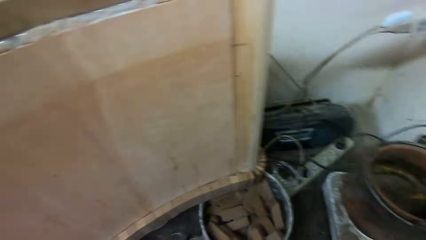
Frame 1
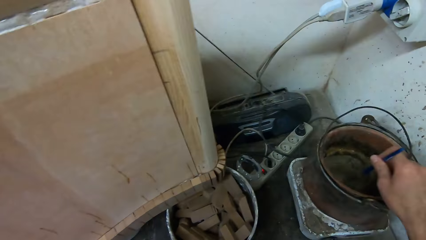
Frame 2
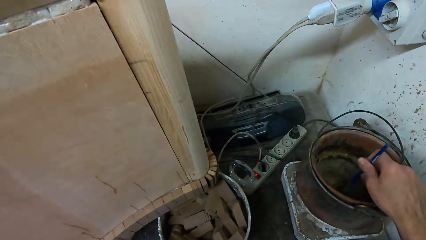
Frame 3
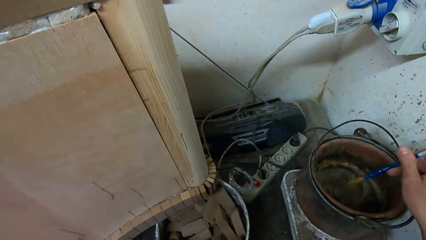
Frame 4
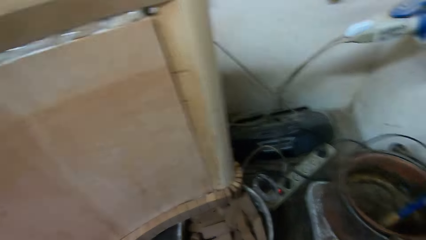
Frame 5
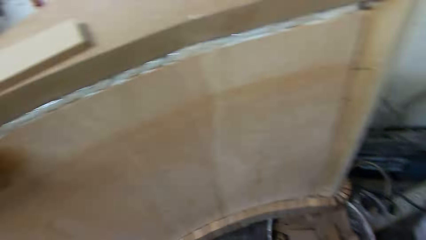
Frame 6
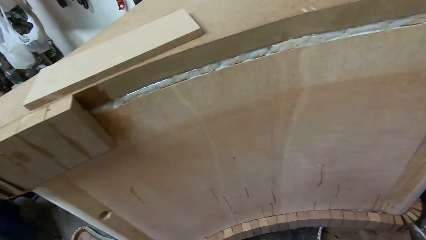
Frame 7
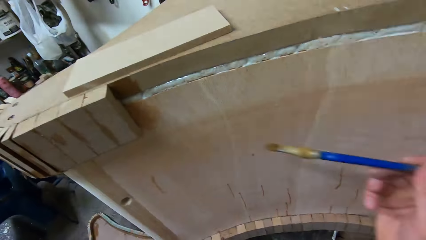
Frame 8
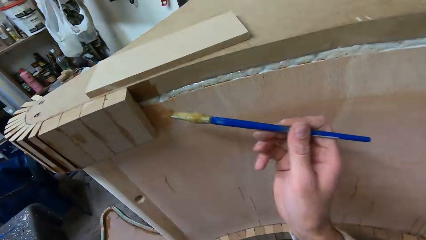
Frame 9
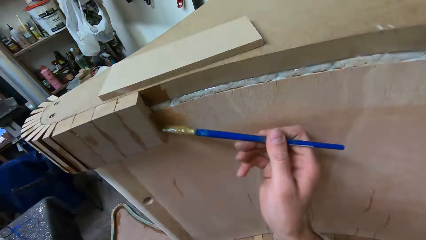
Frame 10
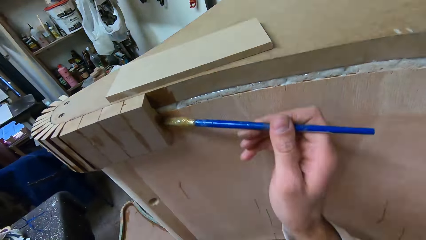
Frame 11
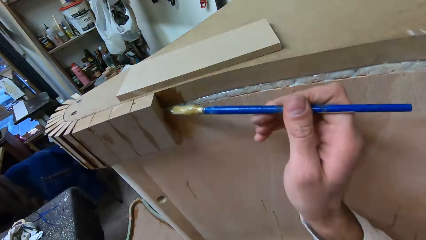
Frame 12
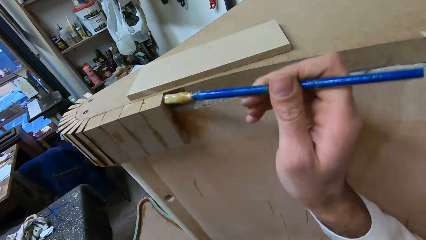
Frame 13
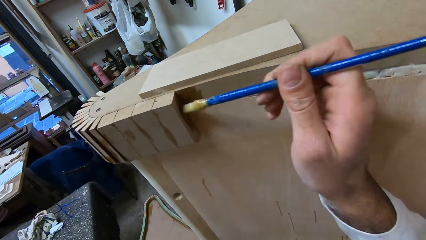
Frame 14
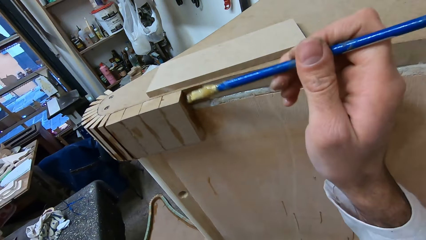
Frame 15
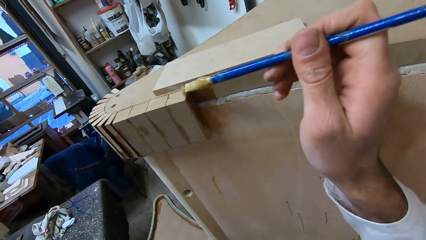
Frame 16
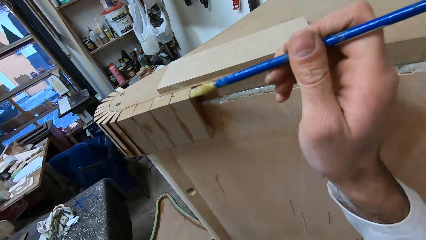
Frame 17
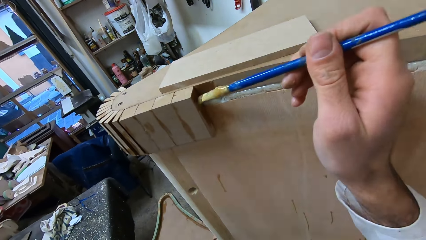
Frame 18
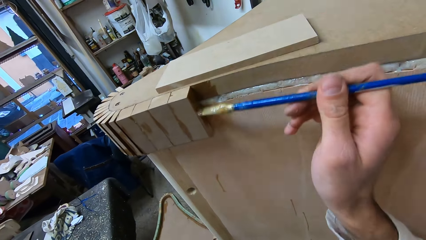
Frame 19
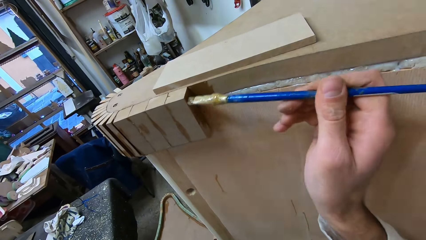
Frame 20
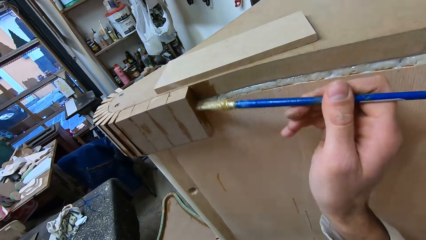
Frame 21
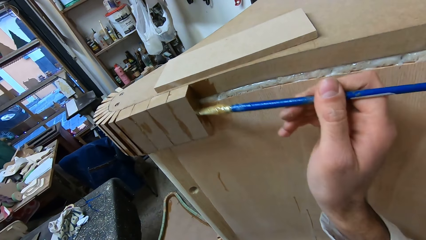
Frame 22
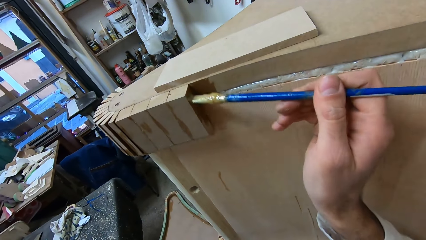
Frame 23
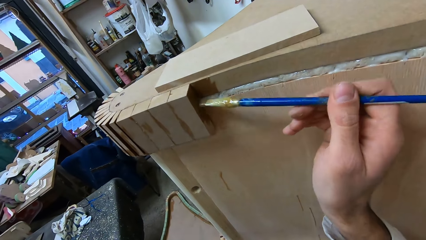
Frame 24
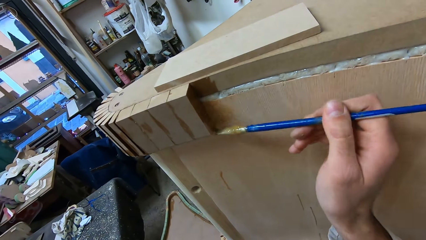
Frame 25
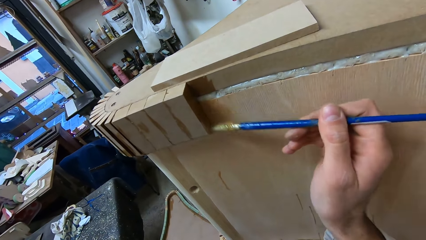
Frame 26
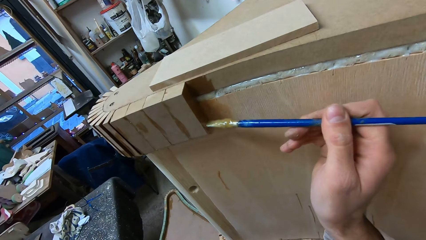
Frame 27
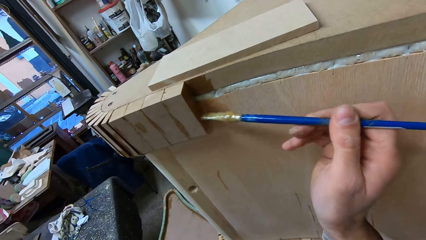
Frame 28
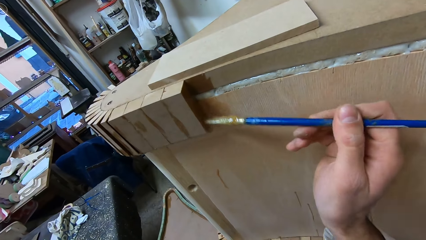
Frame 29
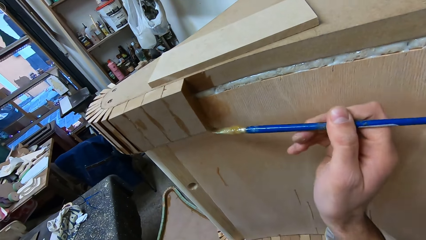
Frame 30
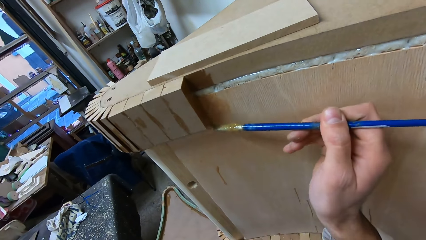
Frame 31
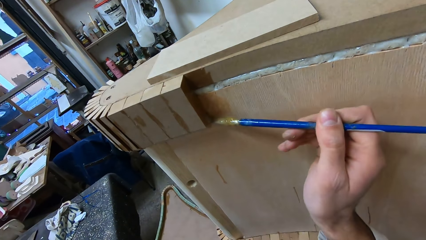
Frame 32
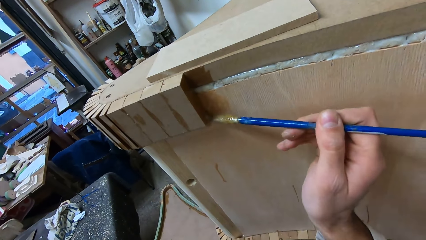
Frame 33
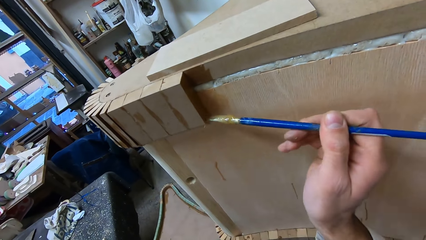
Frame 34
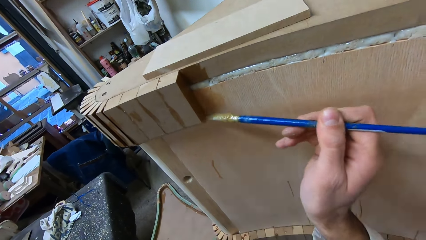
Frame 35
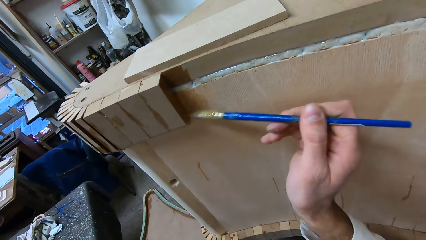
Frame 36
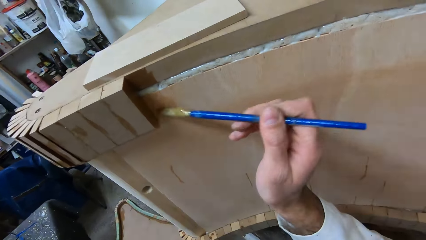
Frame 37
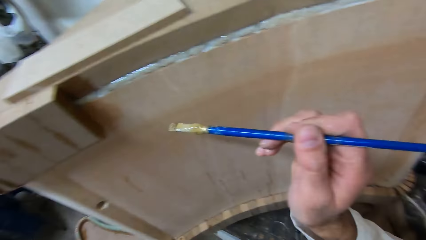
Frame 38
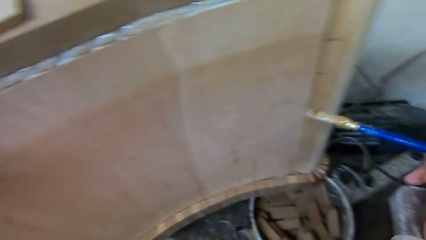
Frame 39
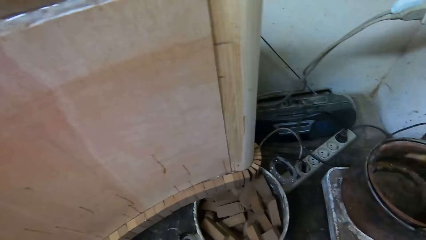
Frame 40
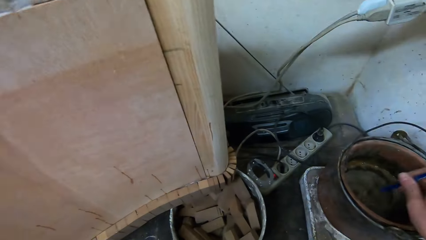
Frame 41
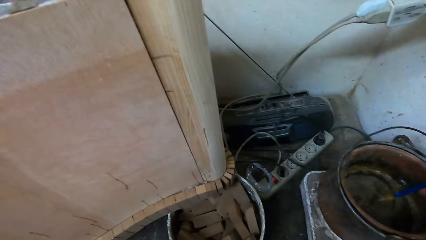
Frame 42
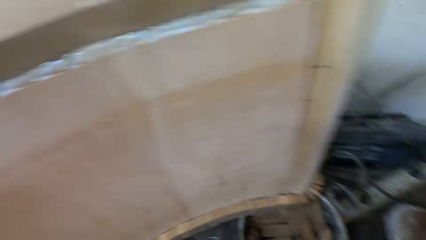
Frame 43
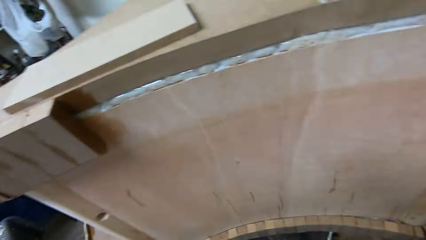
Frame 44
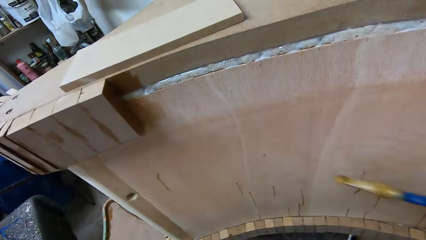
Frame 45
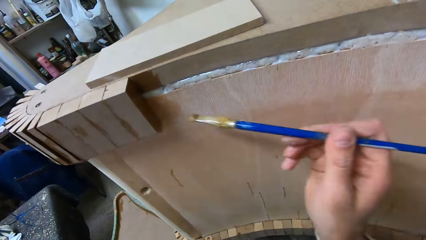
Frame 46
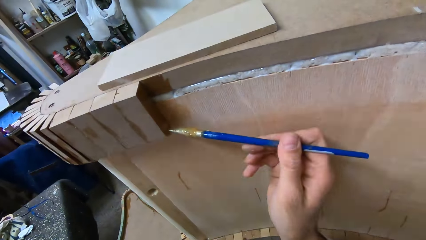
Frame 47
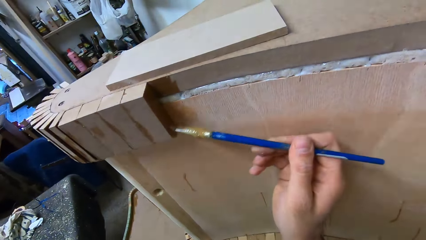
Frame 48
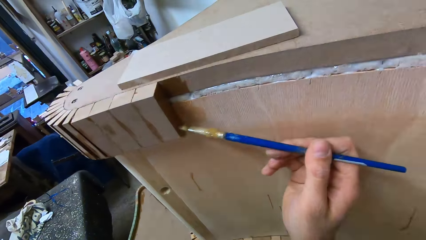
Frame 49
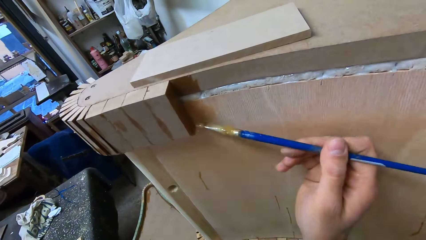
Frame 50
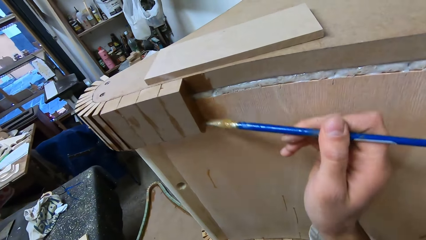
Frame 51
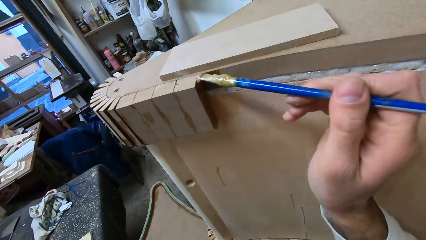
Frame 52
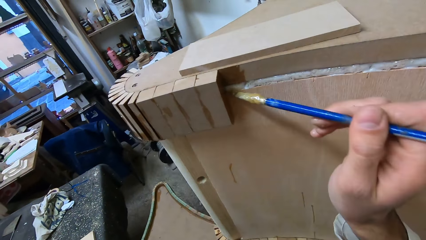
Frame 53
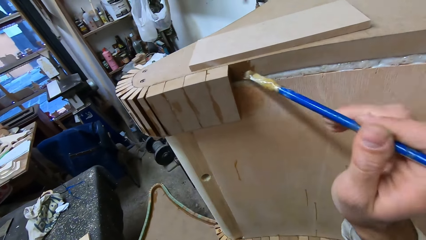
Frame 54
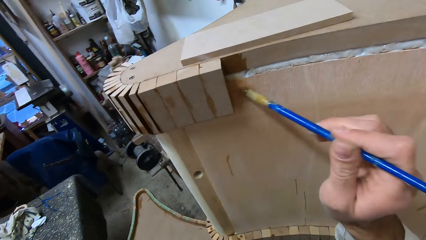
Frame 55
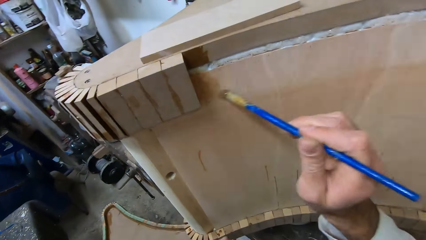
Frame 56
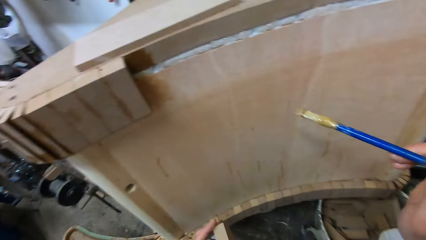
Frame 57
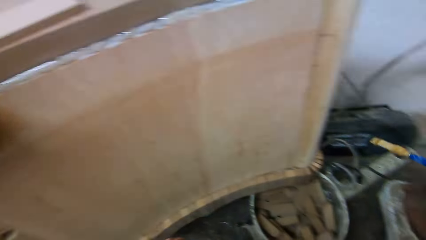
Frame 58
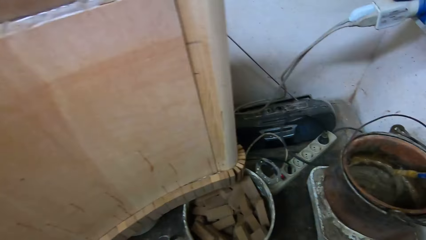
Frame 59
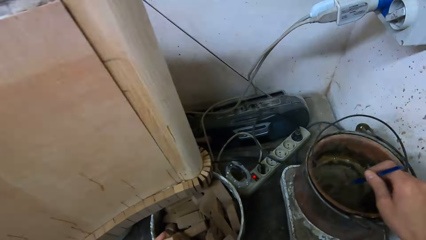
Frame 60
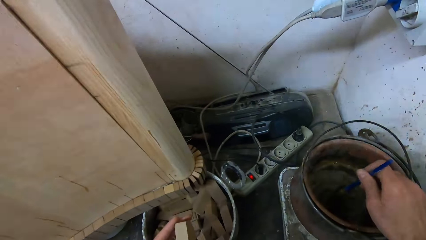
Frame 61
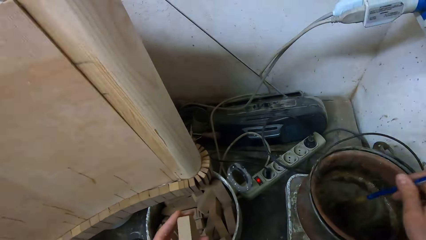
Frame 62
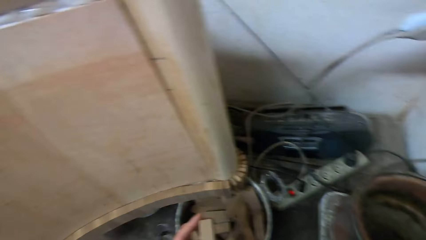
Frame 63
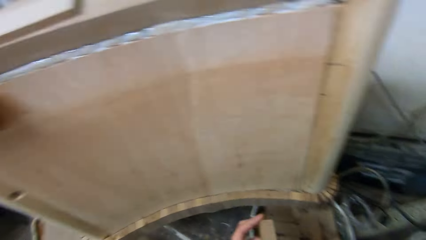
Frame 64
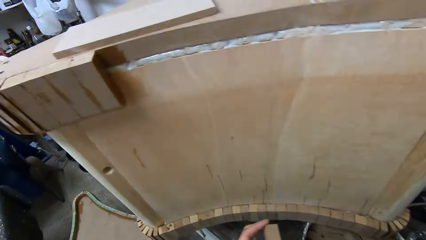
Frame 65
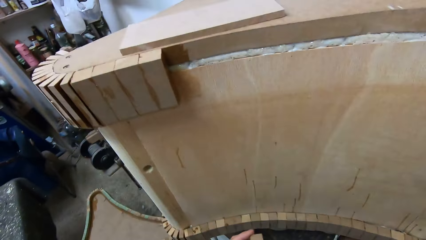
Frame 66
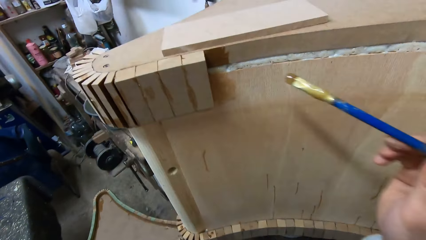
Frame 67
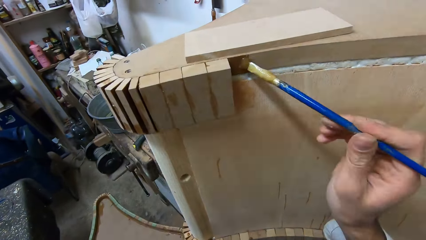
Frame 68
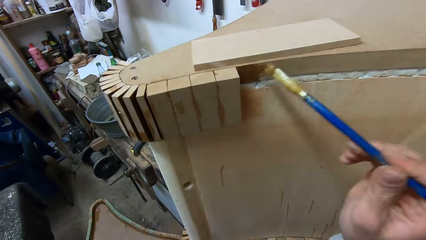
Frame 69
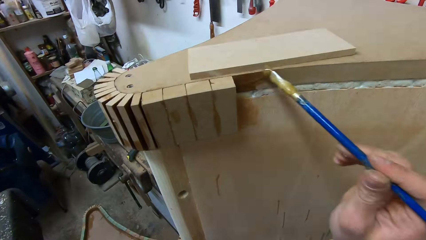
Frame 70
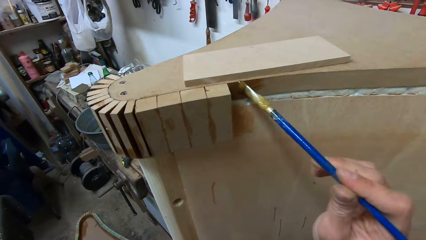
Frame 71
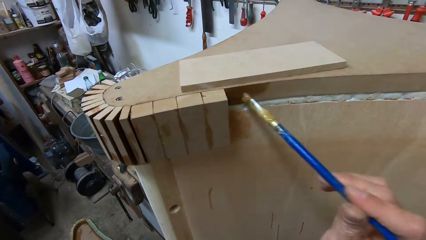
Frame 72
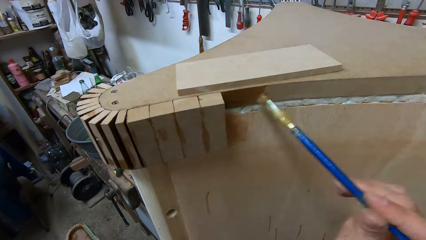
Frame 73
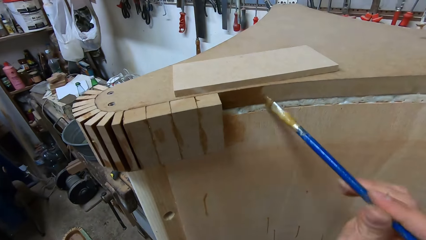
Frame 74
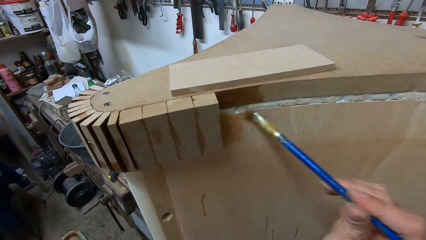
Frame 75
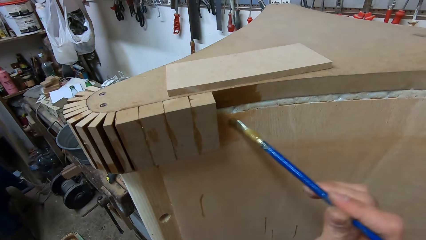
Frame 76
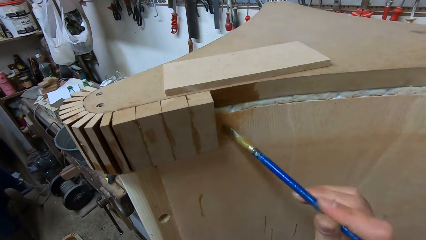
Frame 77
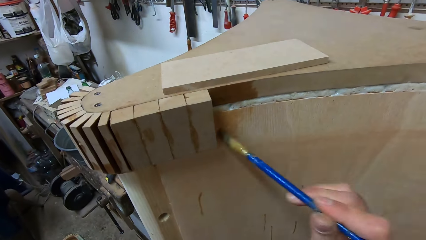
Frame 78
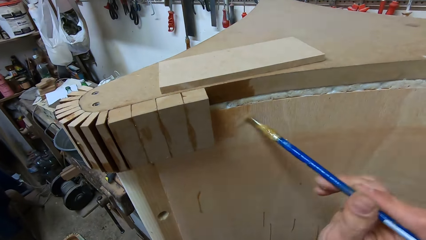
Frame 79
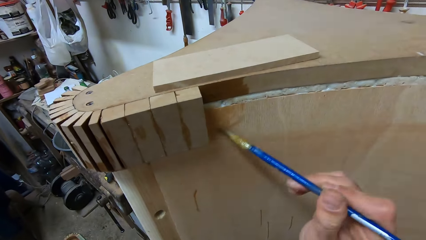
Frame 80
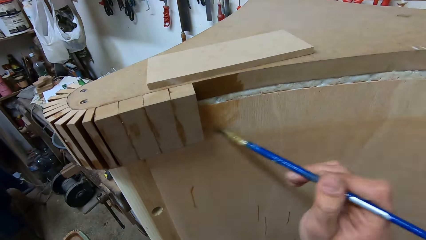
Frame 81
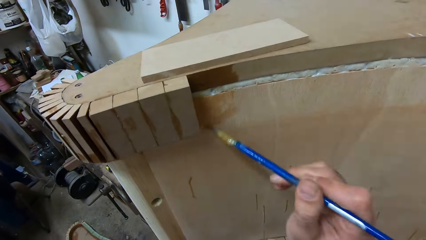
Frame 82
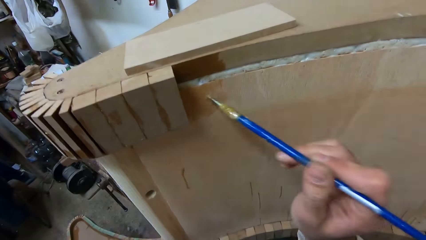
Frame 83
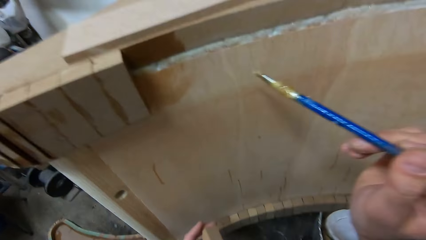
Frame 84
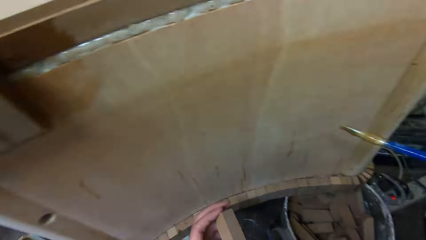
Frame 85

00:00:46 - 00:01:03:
The camera wearer dips the glue brush into the bucket of glue. They apply the glue to the furniture. They dip the glue brush into the bucket of glue. They apply the glue to the furniture. They dip the glue brush into the bucket of glue. They apply the glue to the furniture.
